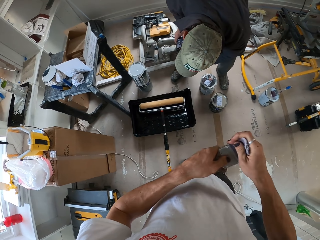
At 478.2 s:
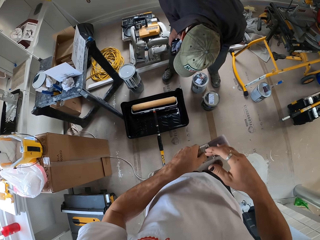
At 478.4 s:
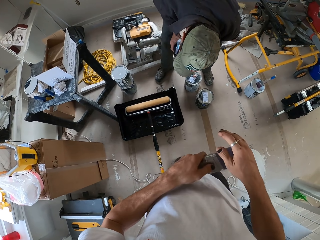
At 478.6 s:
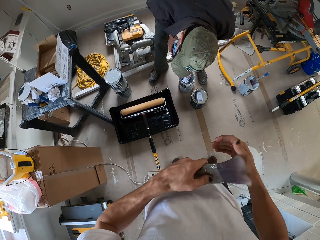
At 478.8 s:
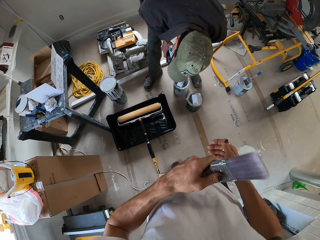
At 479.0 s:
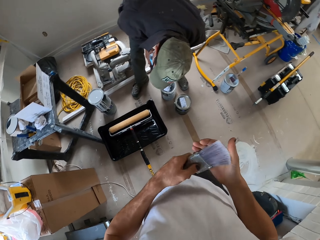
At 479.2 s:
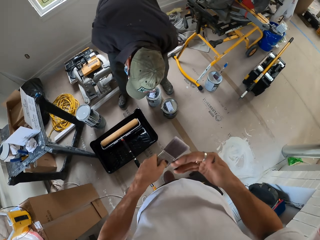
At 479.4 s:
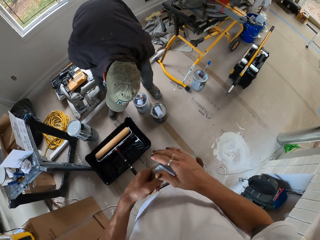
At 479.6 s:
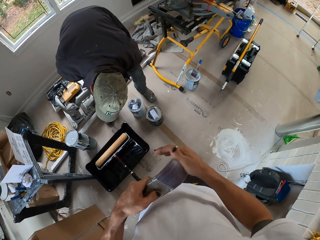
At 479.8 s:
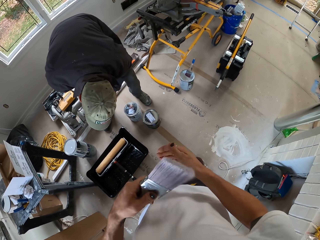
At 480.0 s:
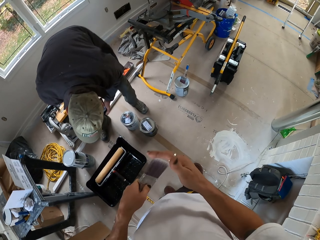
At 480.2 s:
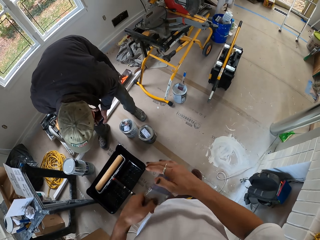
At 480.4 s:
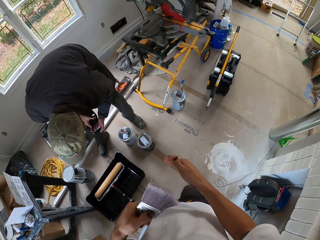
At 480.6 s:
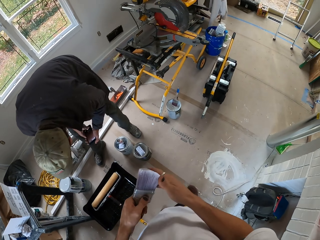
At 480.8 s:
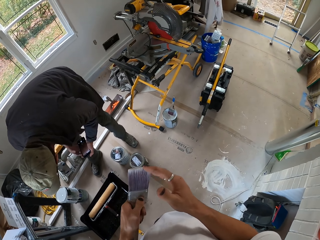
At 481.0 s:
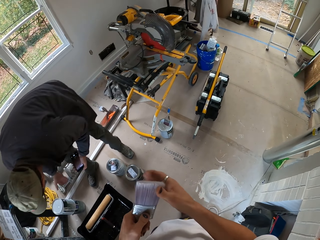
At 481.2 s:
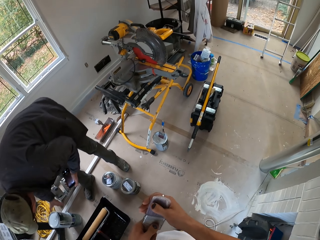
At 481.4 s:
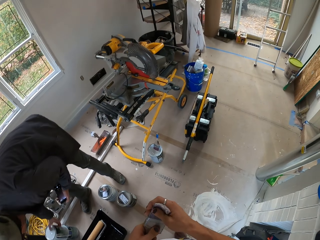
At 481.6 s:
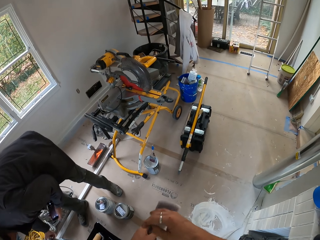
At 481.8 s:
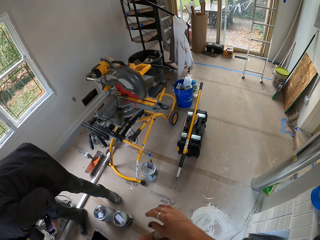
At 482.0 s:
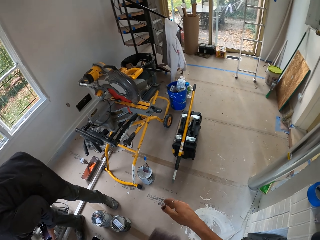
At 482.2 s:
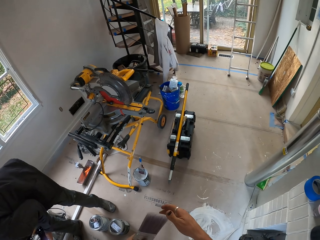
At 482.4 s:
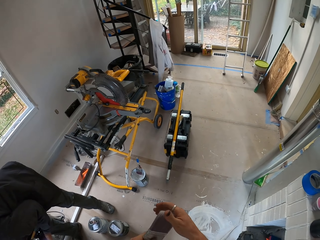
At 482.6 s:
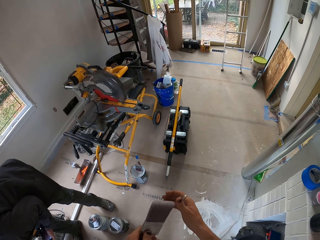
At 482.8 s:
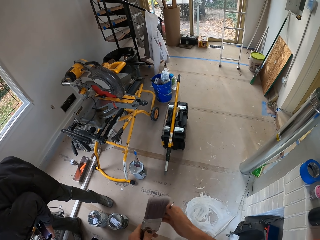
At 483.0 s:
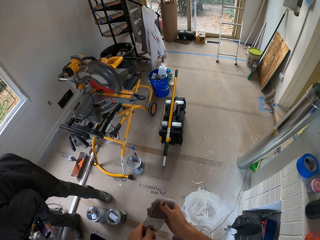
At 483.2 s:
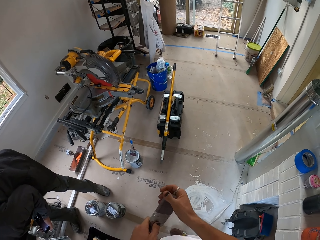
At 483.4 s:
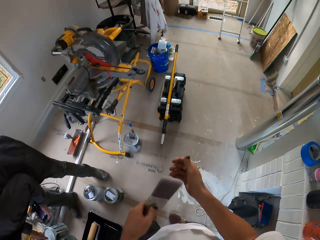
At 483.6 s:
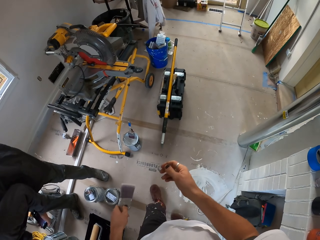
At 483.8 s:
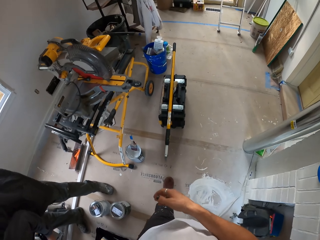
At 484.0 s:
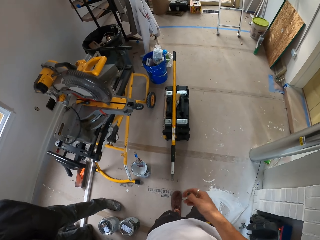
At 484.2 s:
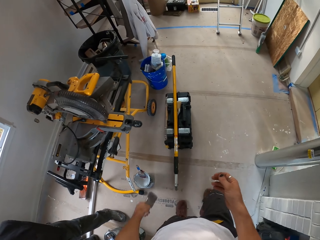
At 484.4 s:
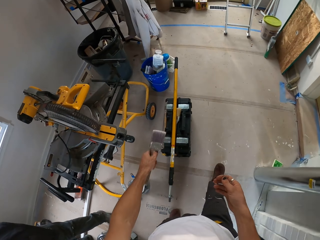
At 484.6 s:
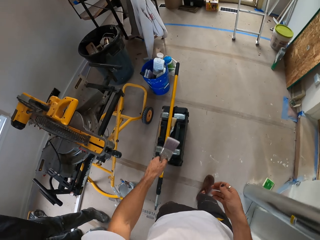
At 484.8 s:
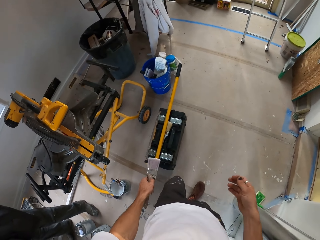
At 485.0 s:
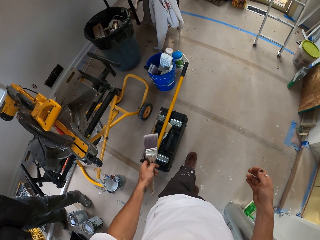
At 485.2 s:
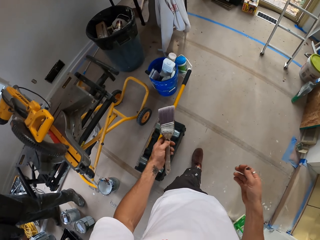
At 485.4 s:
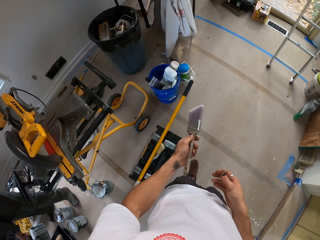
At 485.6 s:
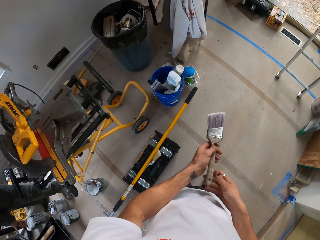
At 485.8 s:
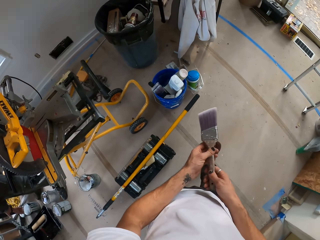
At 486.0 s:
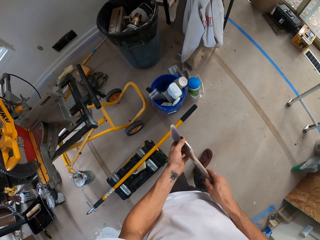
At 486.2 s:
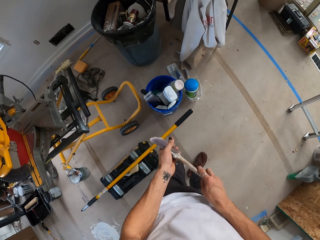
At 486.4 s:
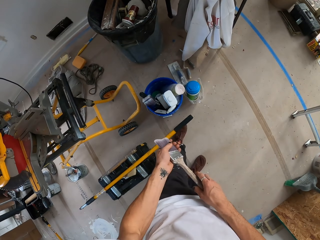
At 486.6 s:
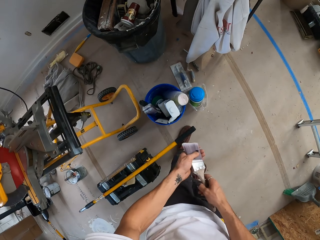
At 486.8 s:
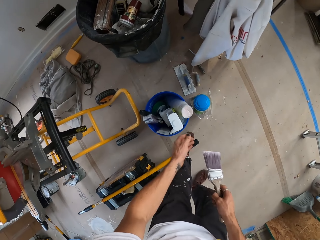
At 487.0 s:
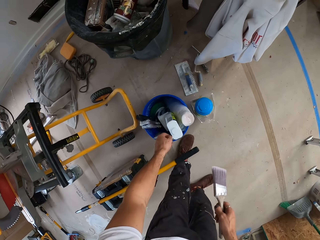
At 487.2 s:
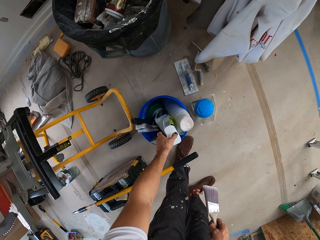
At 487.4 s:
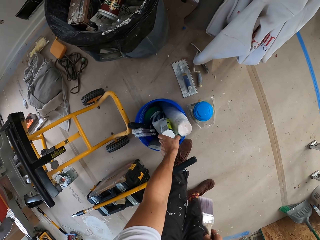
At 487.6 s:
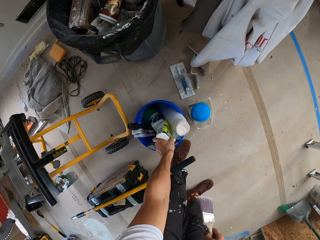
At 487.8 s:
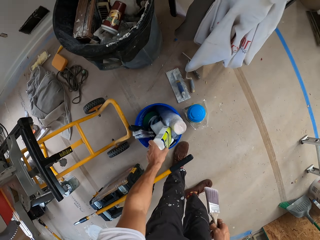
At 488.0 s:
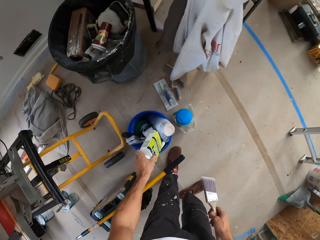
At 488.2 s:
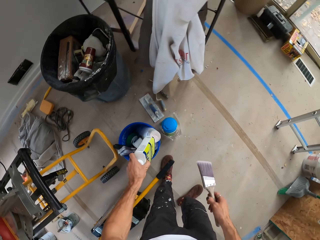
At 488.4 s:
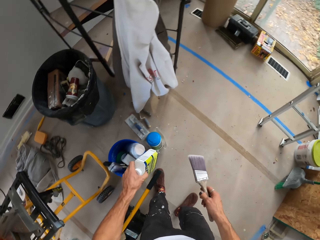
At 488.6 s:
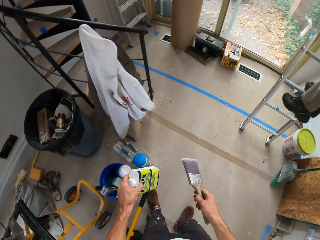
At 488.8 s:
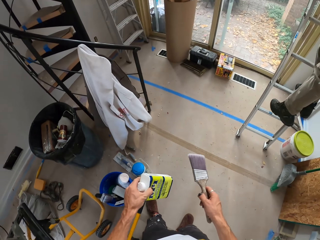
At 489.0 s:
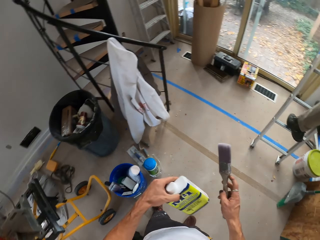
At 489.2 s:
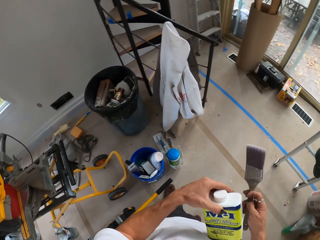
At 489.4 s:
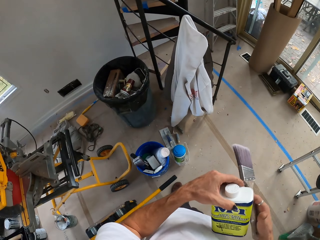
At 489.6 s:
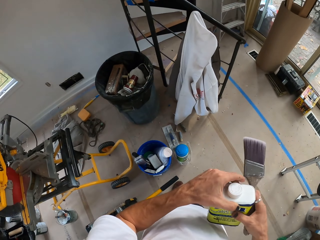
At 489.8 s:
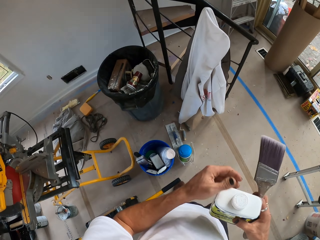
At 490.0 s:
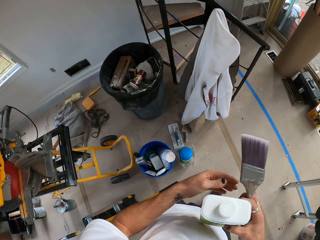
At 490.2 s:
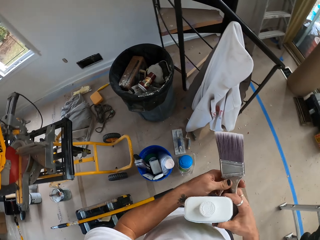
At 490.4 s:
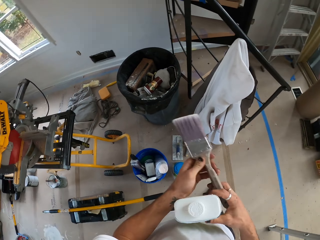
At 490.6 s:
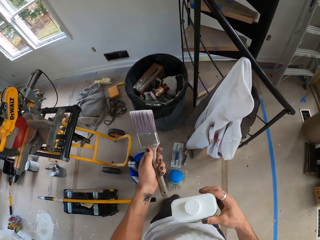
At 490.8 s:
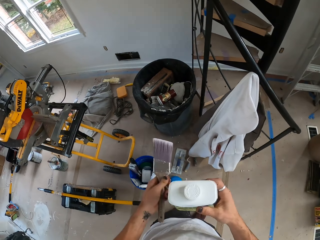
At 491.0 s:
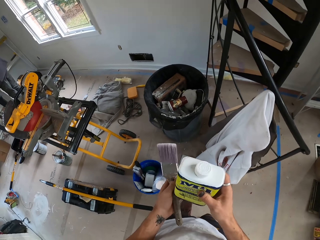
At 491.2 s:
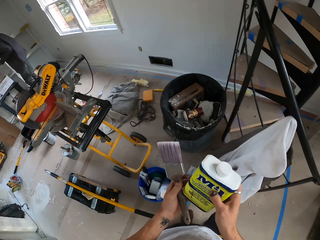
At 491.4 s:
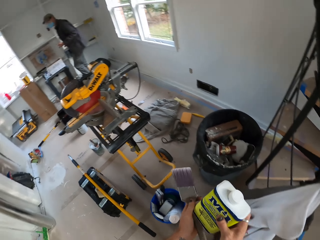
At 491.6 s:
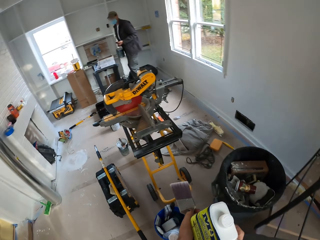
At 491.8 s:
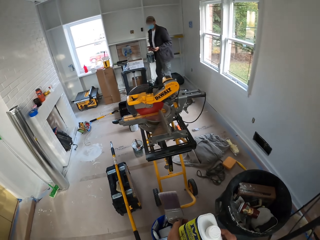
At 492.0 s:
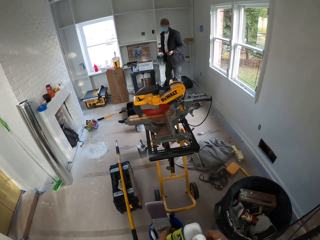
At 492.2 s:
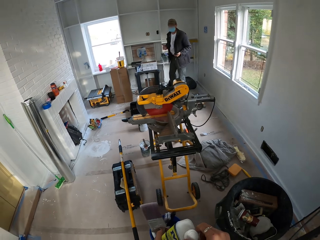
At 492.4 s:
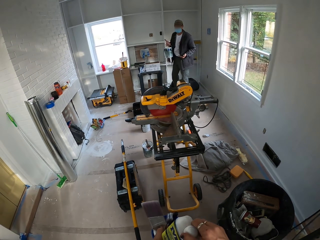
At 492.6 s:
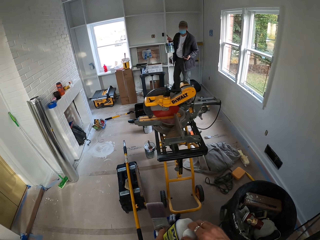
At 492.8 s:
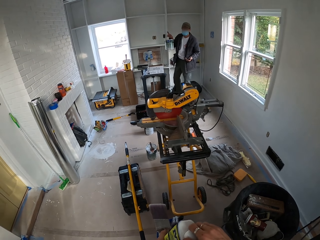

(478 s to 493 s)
A man checks the paint tins. The camera wearer looks around the house. He walks around the room. He bends down. He picks up a bottle with the left hand. He shakes something. He stands up. He exchanges something on his hands. He exchanges the paint brush on his hands. He looks around the house. The man walks around the house.

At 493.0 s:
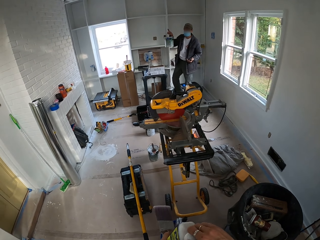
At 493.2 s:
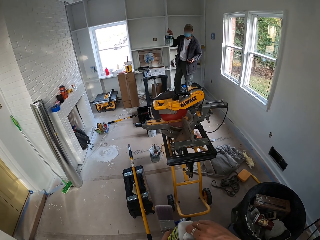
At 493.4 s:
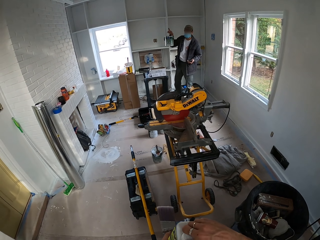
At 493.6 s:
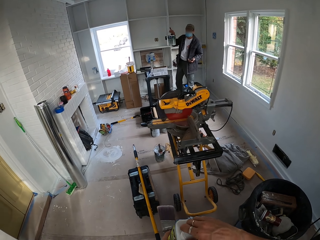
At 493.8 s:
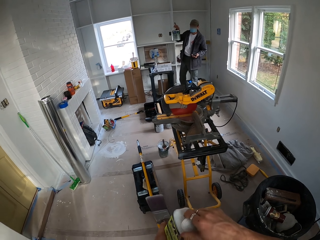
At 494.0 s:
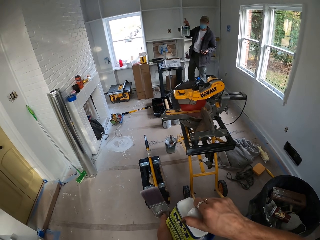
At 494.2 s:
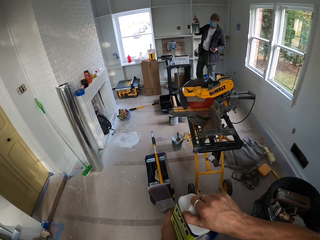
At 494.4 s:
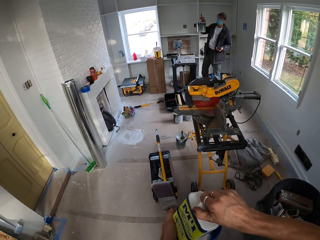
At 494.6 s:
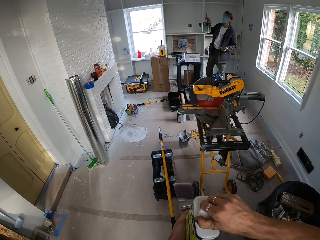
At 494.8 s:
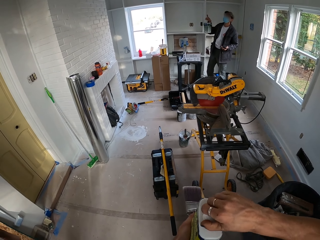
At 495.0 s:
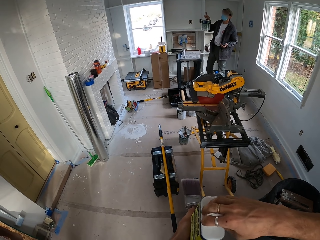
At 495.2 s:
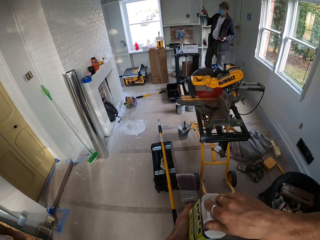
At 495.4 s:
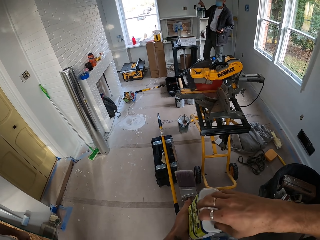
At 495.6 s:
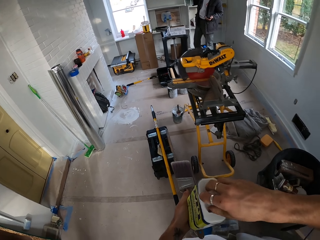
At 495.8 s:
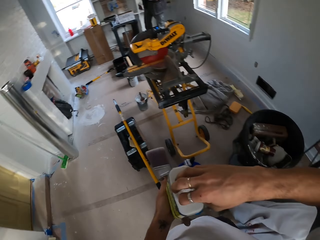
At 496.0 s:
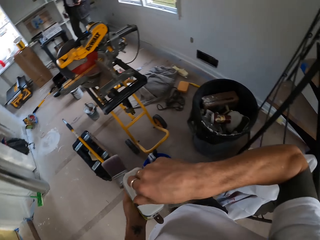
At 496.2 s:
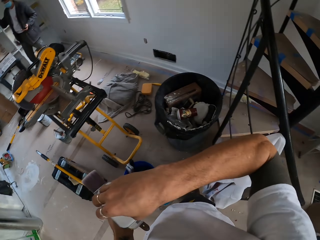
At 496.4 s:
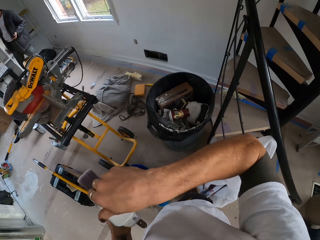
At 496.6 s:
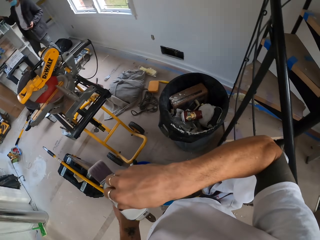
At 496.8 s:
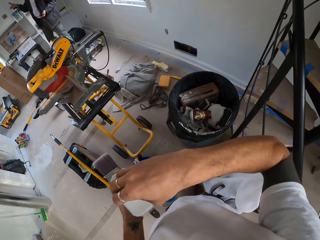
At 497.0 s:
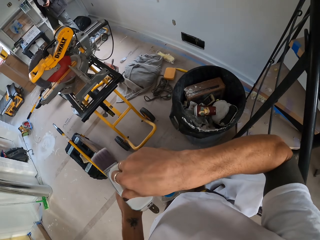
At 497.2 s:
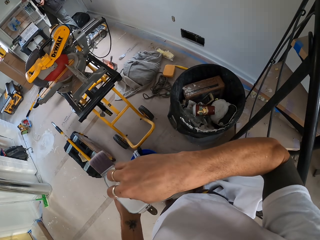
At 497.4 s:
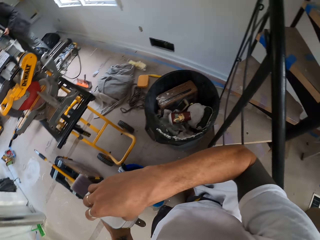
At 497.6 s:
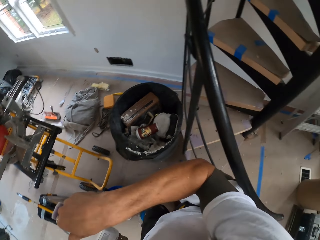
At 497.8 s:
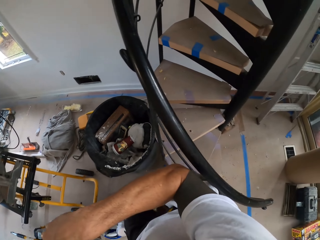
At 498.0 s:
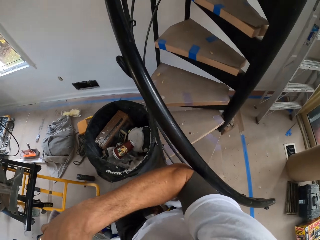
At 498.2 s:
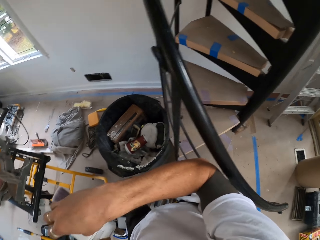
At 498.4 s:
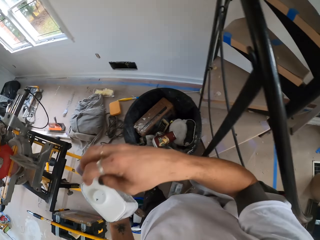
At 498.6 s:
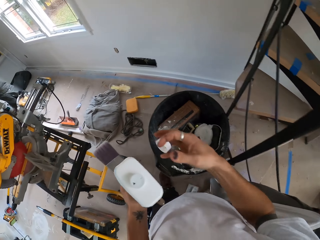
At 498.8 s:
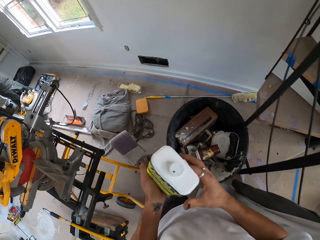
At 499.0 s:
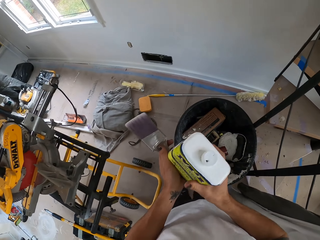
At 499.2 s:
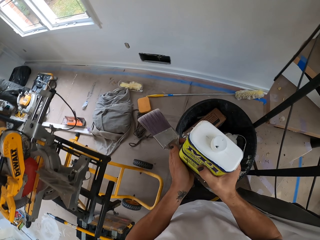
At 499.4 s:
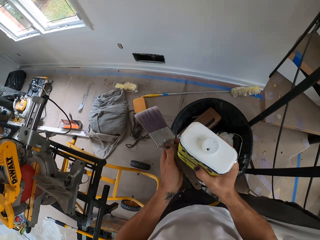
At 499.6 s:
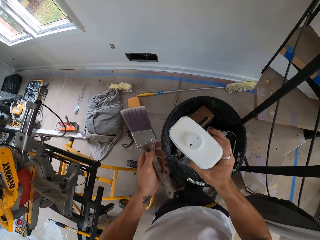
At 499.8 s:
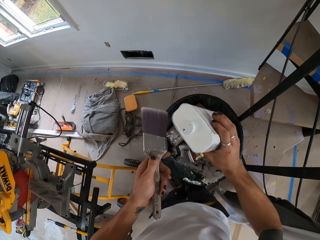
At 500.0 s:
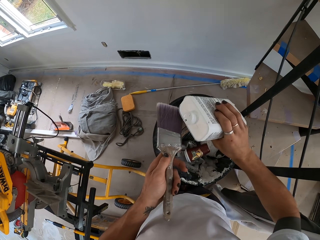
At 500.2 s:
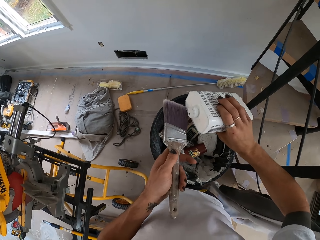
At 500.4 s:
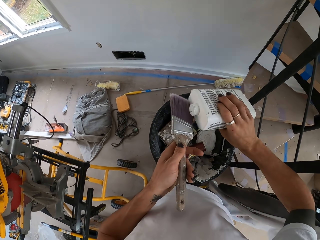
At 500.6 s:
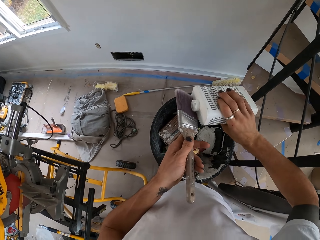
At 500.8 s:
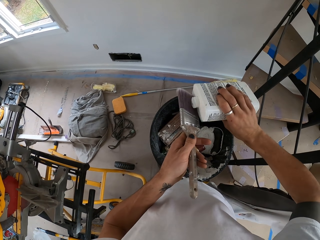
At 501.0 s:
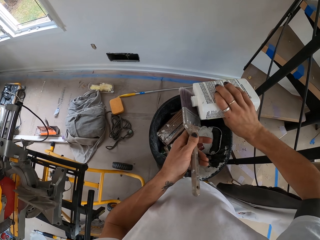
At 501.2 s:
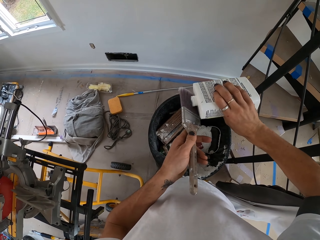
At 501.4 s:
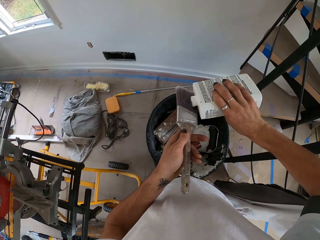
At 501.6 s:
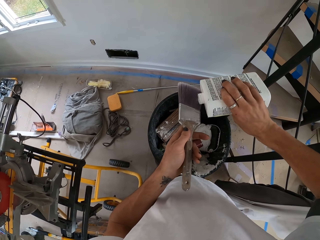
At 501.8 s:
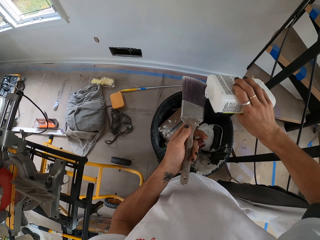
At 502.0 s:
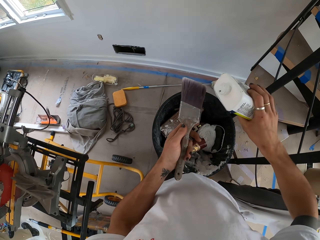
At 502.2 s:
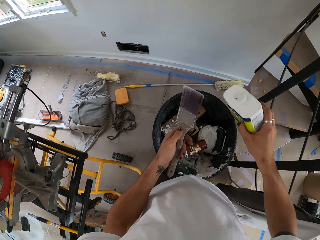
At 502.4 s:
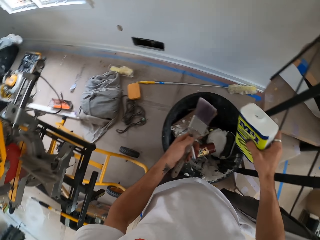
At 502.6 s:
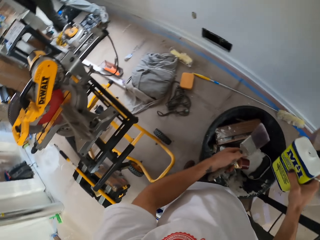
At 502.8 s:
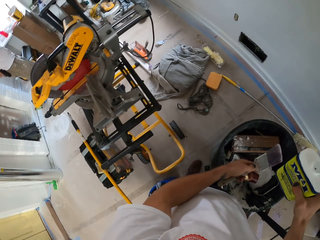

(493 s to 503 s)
A man lifts a paint tin. The camera wearer opens the bottle with his right hand. He converses with the man. He pours something on the brush from the bottle.
